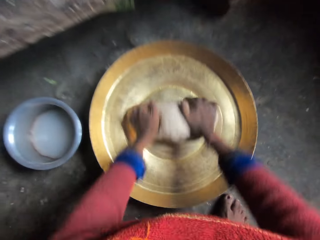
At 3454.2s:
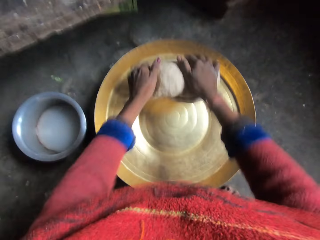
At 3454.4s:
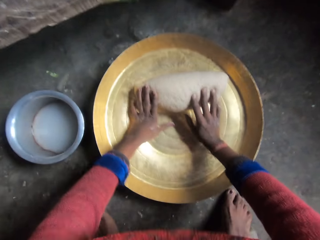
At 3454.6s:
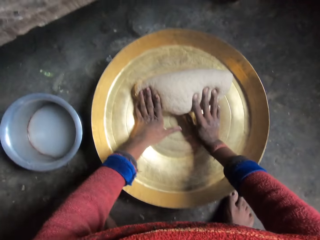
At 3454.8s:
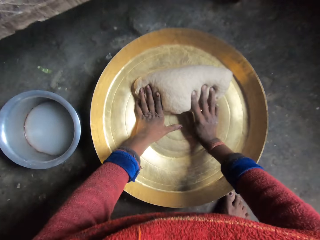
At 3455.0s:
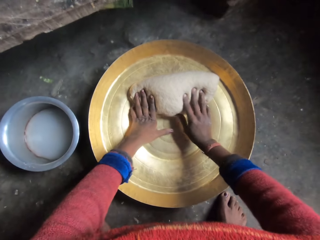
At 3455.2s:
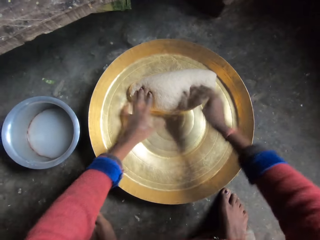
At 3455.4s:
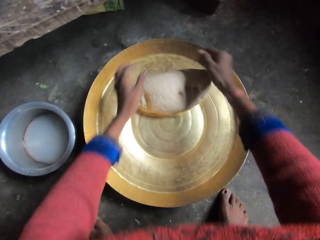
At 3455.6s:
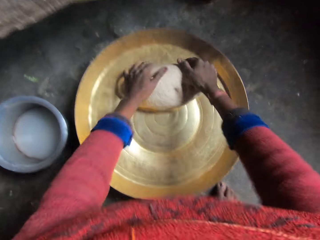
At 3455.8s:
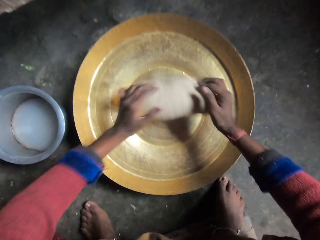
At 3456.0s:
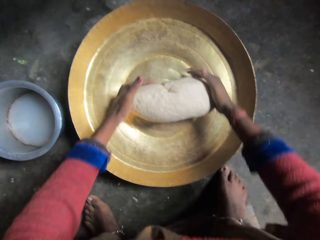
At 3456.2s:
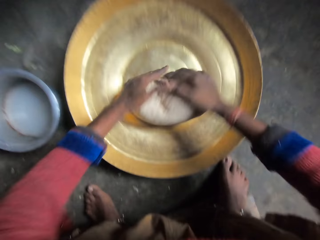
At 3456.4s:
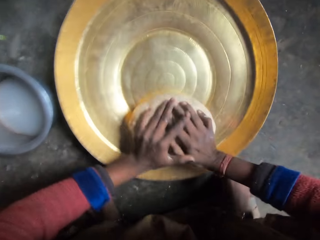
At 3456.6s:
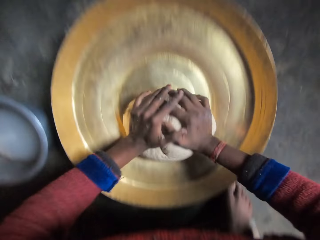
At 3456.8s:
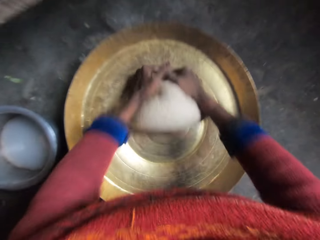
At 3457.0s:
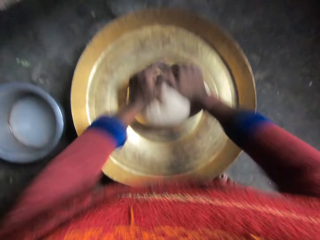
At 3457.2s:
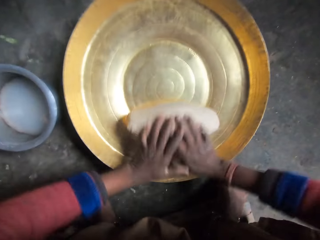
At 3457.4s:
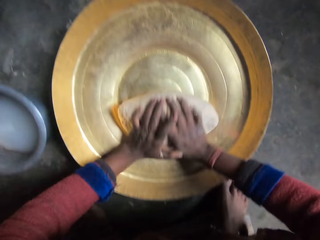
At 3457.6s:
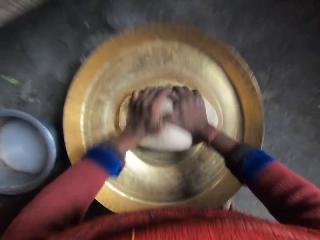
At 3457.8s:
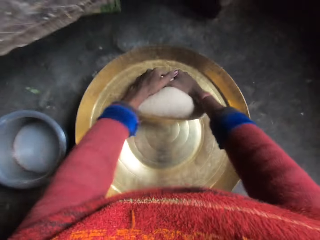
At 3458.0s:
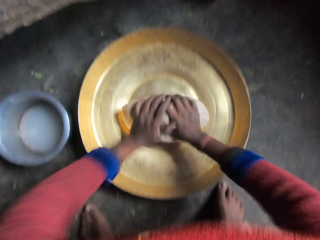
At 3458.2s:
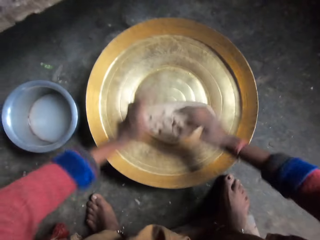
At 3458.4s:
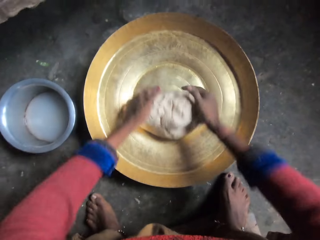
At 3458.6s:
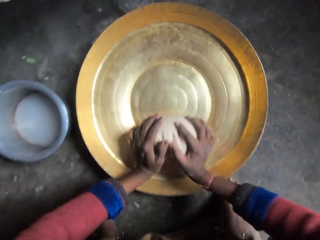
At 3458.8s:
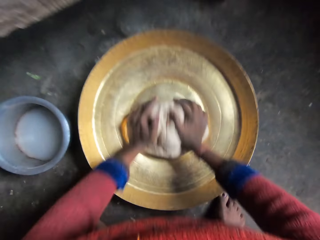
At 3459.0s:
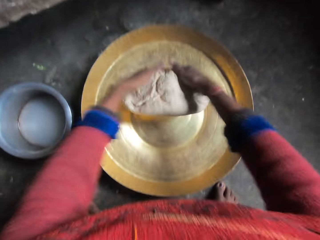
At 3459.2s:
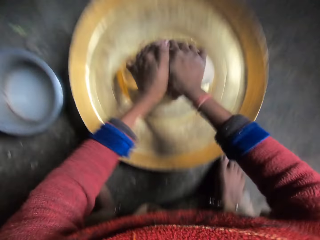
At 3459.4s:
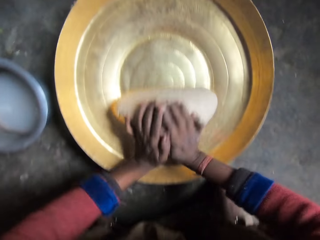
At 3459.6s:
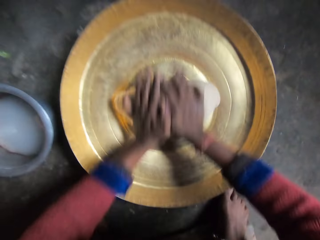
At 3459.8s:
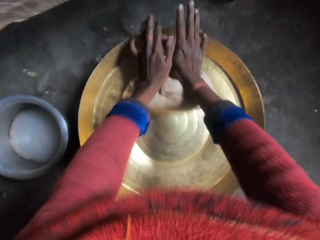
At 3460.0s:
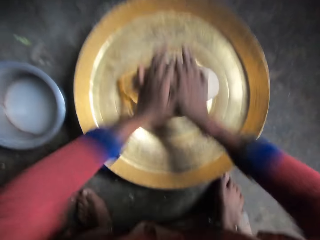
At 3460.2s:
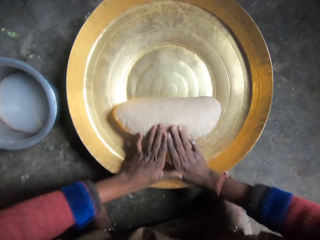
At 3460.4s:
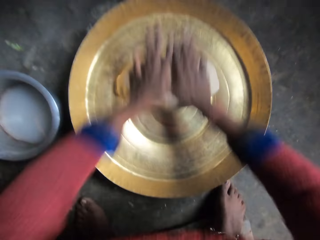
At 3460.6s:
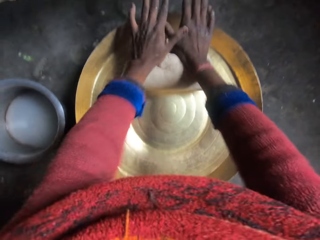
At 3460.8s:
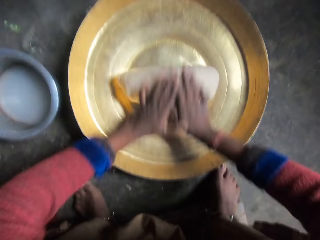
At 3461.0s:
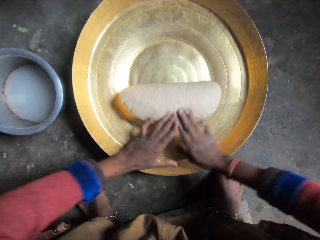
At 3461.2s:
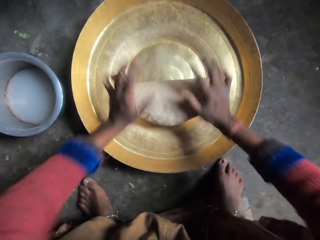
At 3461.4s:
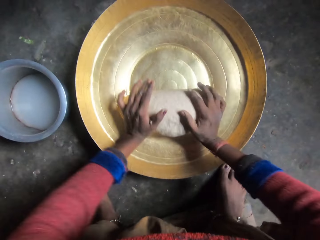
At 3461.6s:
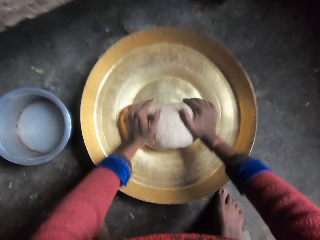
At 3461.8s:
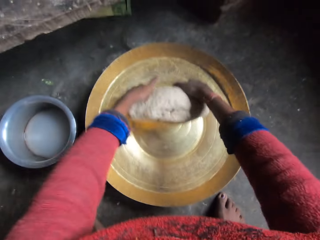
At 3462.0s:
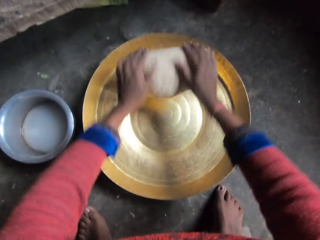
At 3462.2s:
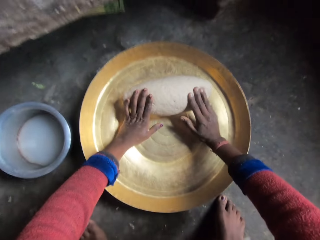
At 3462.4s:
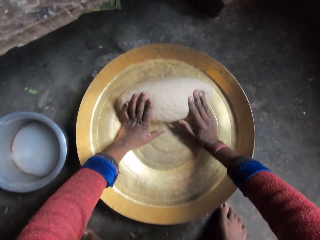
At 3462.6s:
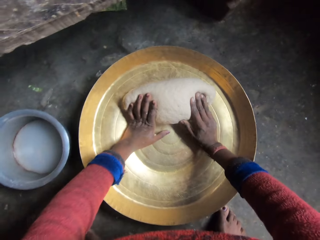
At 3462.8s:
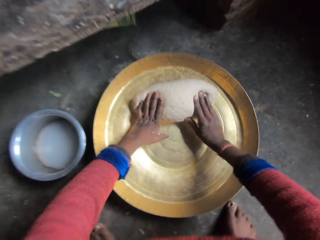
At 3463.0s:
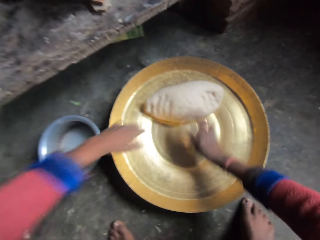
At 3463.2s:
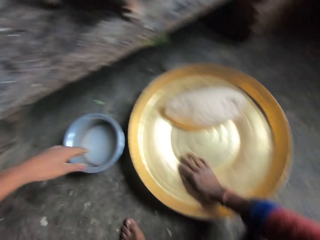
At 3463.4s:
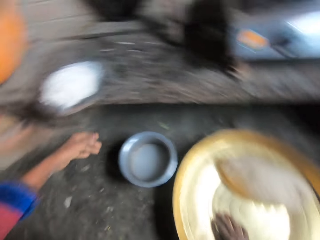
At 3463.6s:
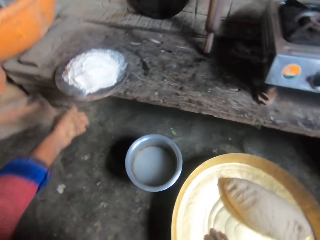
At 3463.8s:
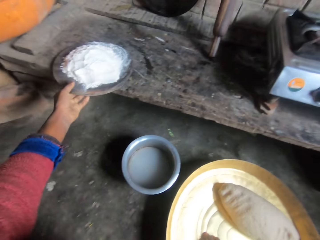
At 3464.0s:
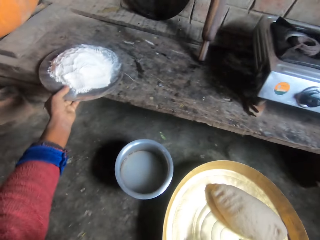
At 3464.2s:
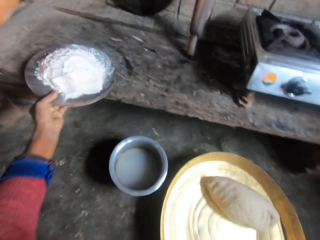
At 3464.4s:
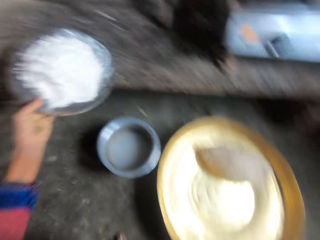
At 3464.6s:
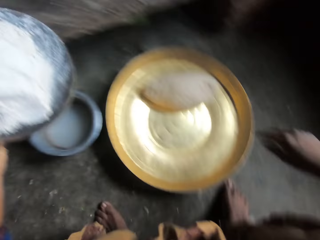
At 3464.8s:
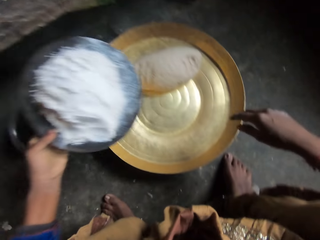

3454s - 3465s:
The camera wearer throws up the dough. They hold down the dough in the basin. They roll the dough. They pick up a circular board with flour on it from the table.

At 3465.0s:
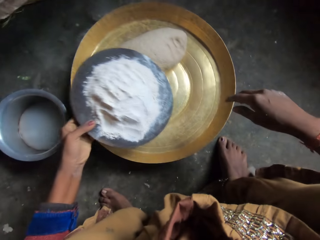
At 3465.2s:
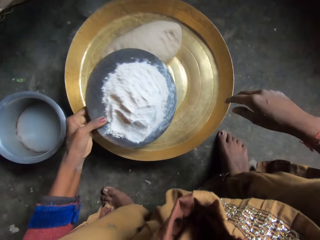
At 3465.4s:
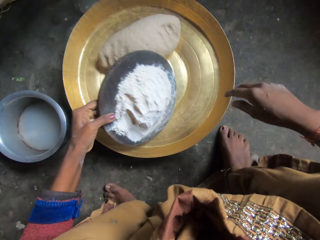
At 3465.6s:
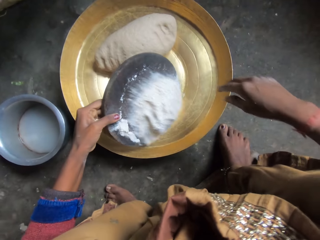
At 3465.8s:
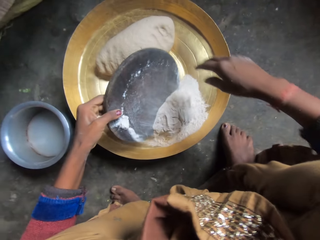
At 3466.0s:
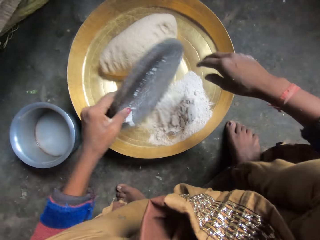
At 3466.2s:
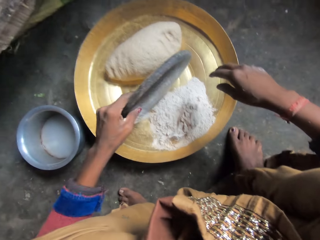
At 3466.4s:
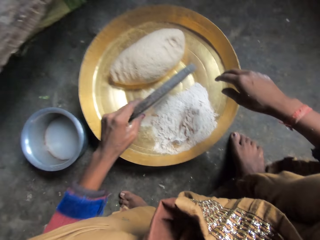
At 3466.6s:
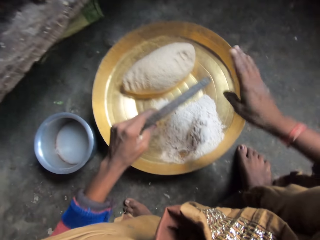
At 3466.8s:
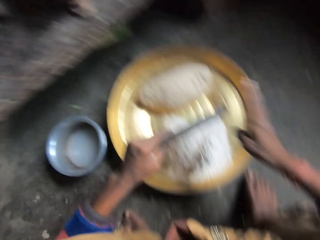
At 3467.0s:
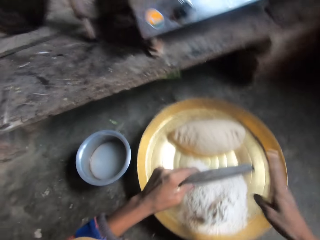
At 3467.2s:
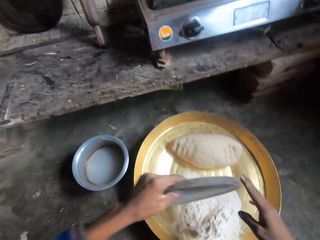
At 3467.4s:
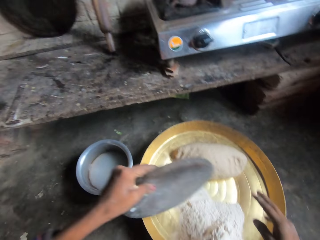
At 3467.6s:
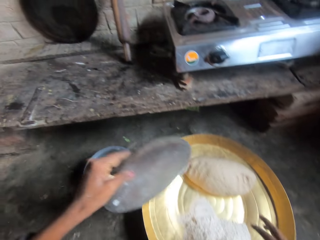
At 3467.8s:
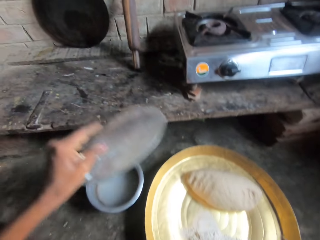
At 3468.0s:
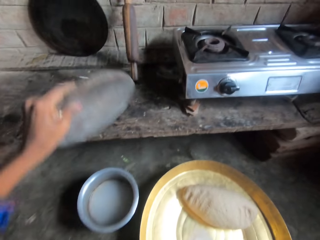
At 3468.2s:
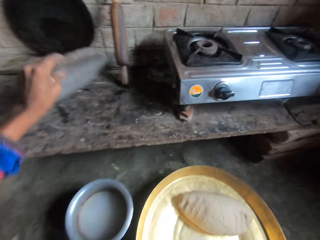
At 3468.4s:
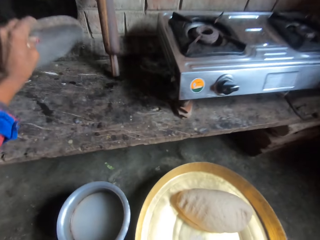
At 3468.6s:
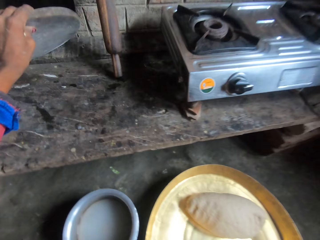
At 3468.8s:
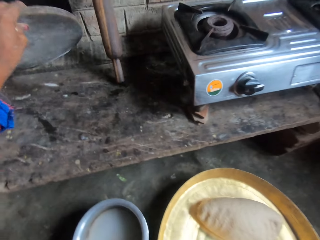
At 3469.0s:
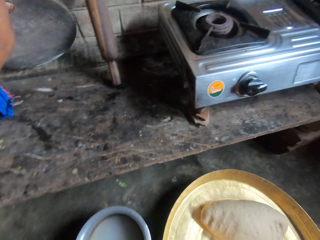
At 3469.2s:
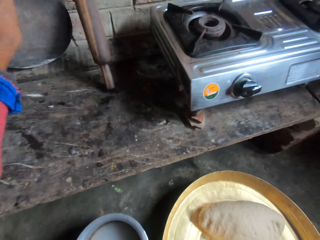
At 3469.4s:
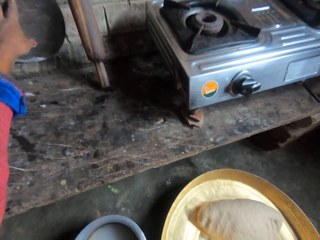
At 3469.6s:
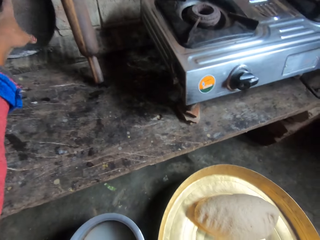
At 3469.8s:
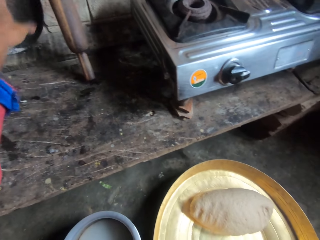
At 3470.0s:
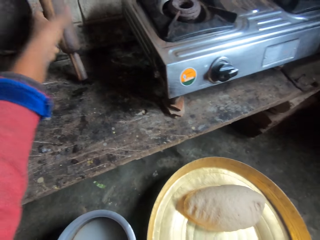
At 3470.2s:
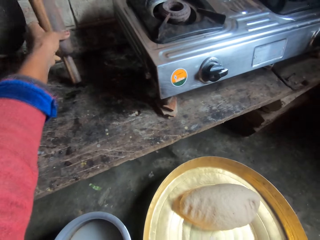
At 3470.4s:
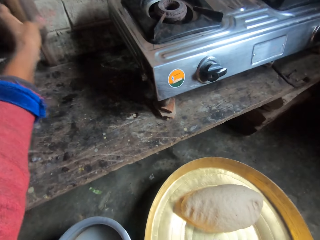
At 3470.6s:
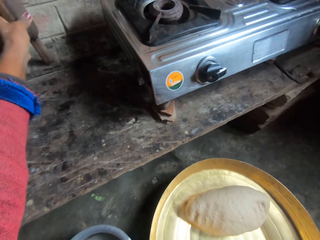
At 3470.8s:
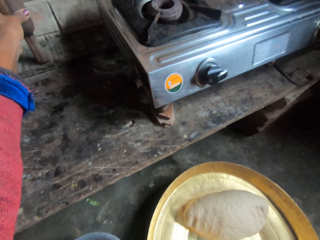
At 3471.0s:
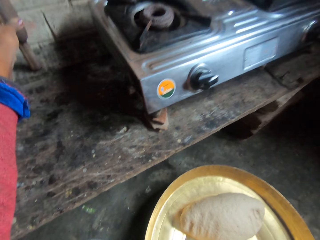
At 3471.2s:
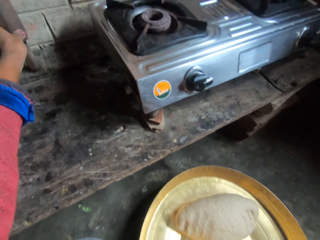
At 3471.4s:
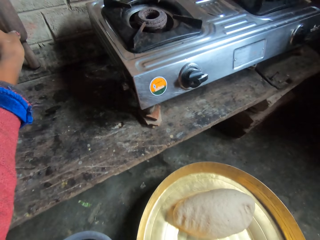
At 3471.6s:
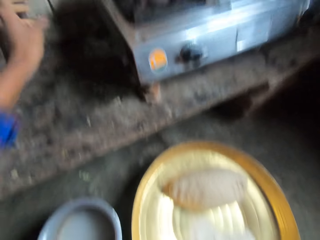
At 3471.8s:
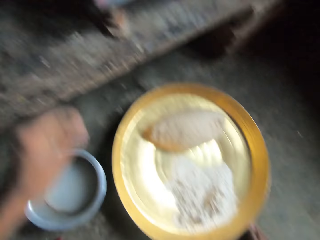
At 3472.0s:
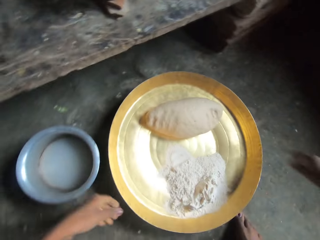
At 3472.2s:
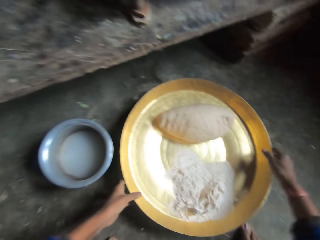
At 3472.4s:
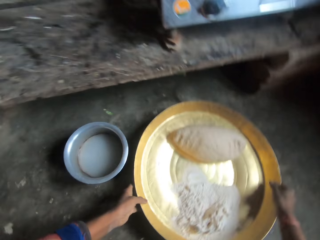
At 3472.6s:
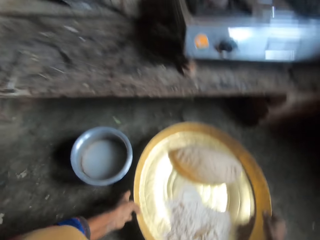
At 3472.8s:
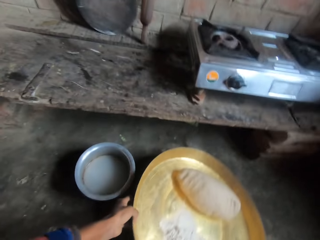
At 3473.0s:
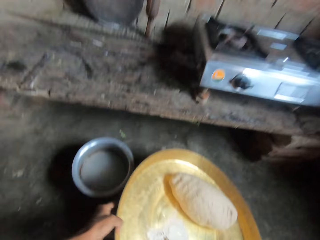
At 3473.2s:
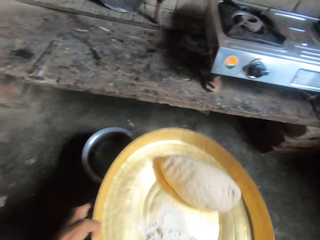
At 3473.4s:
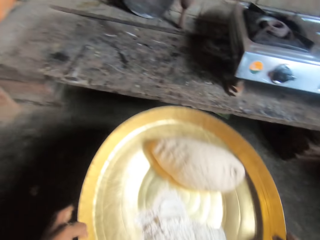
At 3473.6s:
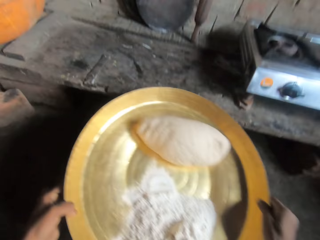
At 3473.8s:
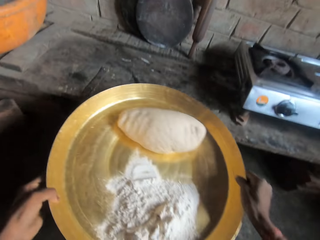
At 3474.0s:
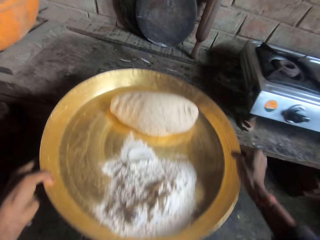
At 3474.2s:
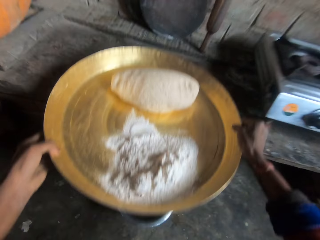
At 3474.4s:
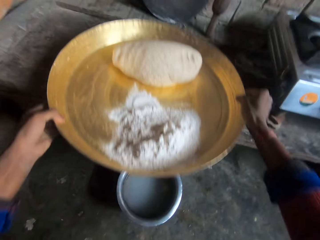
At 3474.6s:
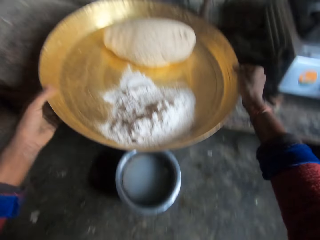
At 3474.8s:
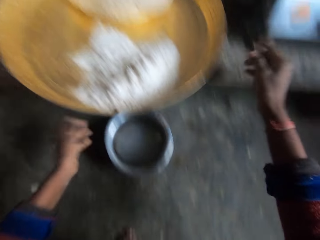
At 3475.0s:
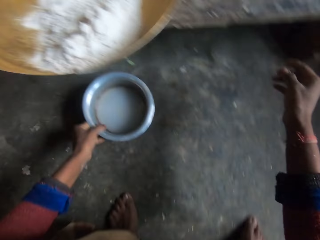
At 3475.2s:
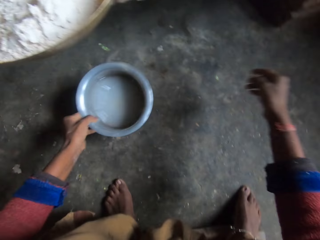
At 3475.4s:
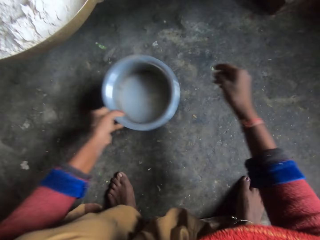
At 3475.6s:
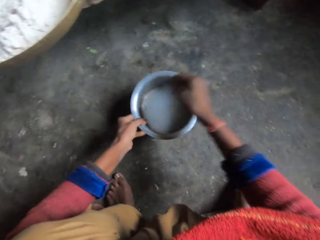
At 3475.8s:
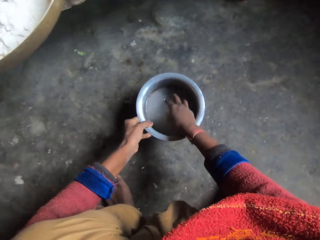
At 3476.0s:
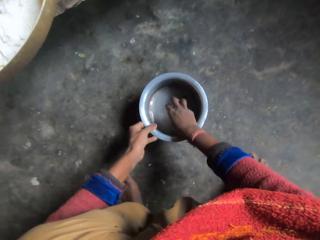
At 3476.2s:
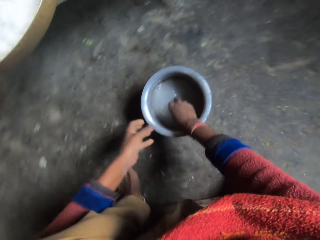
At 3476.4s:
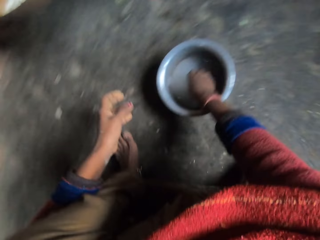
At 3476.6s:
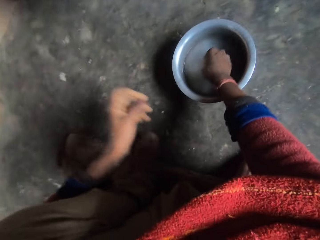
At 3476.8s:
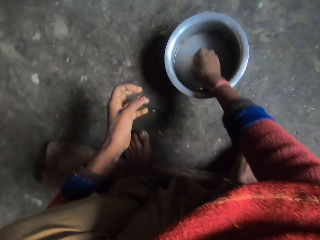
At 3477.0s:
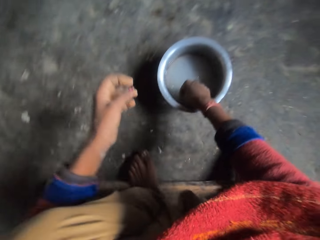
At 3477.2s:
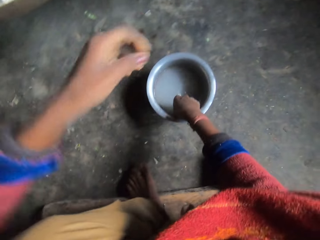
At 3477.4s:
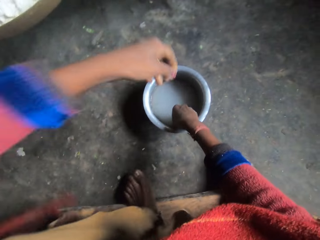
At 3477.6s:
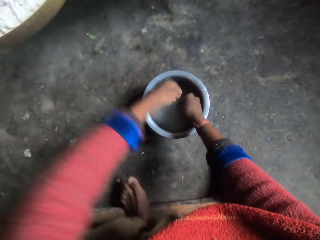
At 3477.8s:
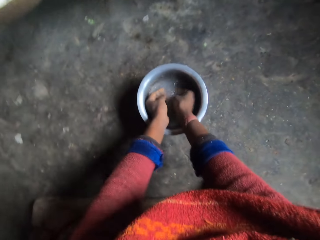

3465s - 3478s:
The camera wearer pours the flour in the tray. She hits the circular board with her hand on the tray. She places the circular board on the table. She adjusts the position of a rolling pin on the table. She lifts the tray from the floor. She places the tray on the table. She holds a bowl of water with her hand. She takes a cooking pot. She picks up a ring from inside the bowl of water. She washes her hands in the cooking pot.
